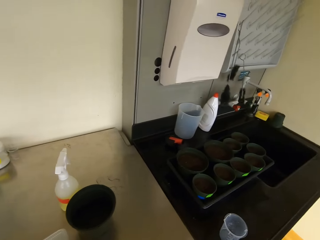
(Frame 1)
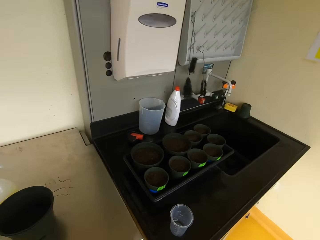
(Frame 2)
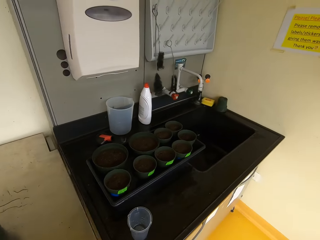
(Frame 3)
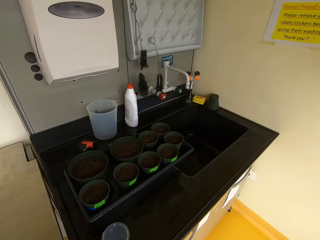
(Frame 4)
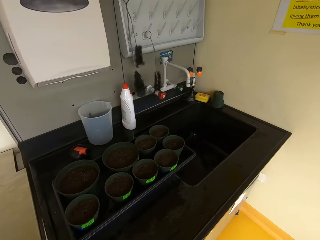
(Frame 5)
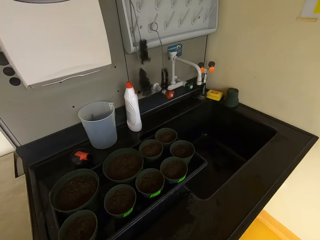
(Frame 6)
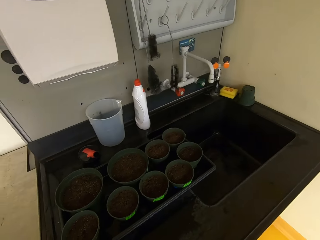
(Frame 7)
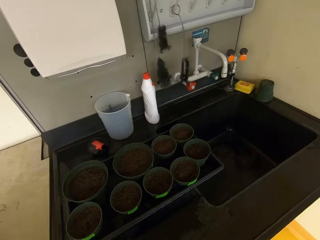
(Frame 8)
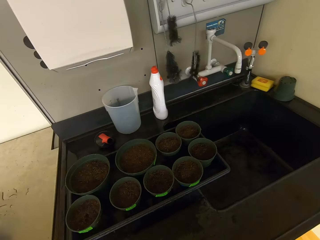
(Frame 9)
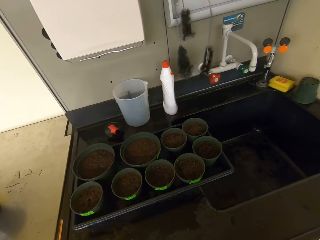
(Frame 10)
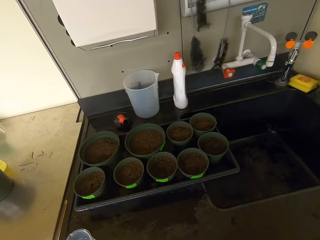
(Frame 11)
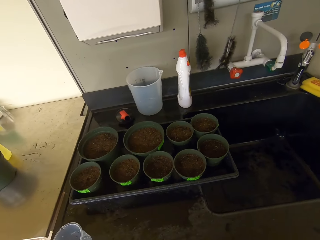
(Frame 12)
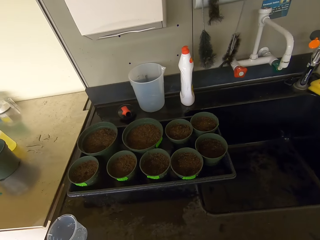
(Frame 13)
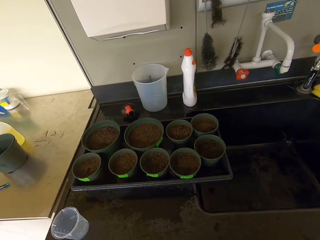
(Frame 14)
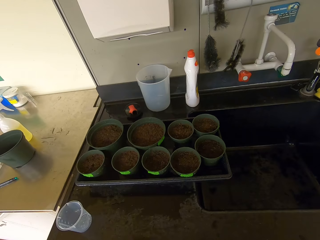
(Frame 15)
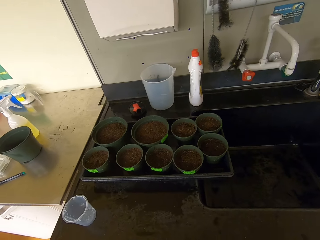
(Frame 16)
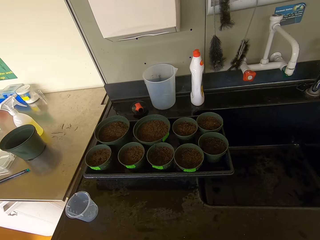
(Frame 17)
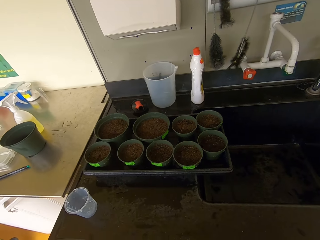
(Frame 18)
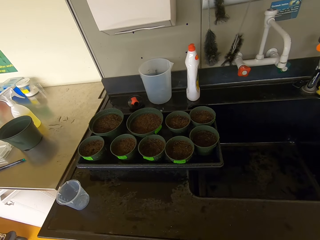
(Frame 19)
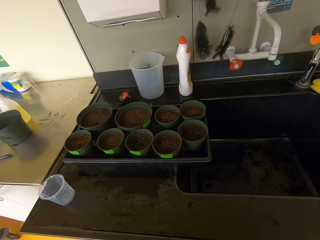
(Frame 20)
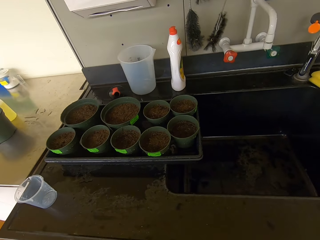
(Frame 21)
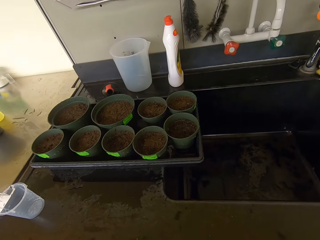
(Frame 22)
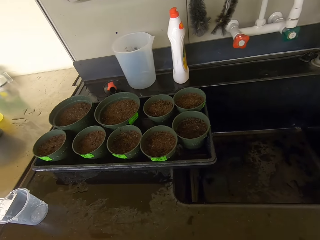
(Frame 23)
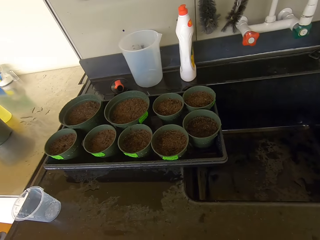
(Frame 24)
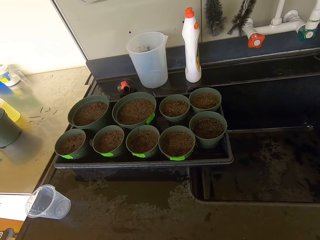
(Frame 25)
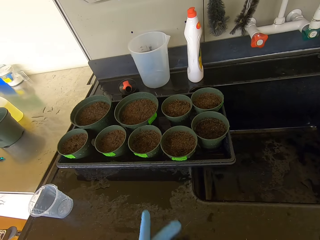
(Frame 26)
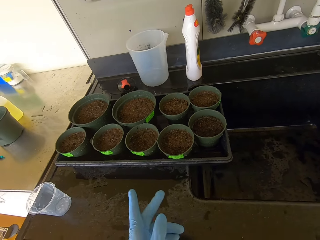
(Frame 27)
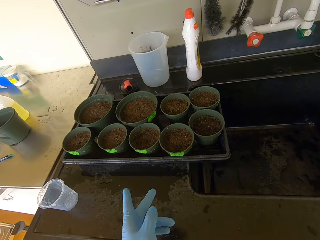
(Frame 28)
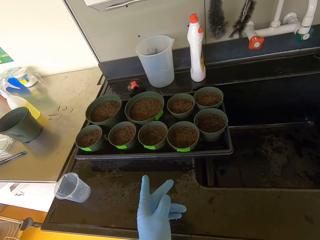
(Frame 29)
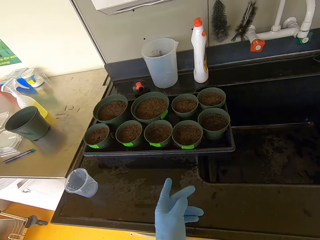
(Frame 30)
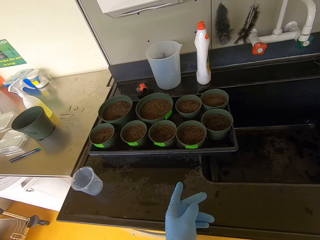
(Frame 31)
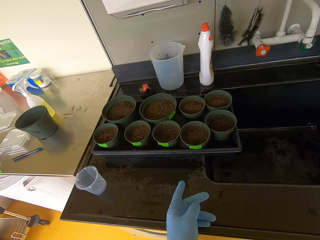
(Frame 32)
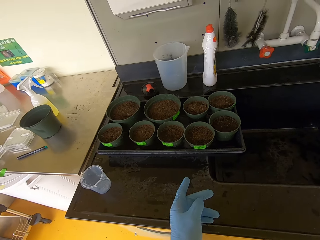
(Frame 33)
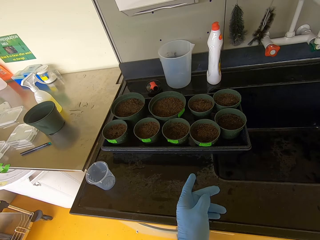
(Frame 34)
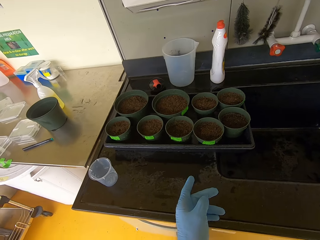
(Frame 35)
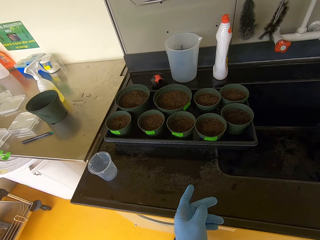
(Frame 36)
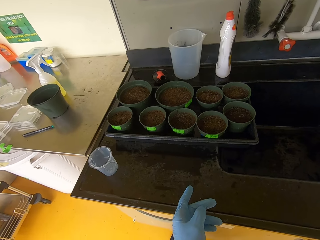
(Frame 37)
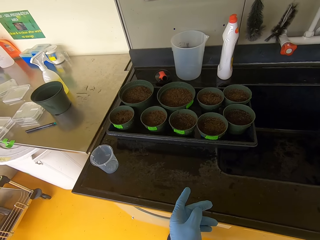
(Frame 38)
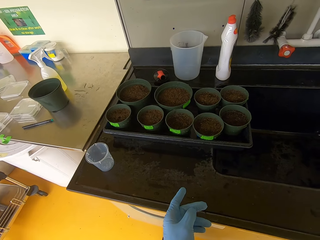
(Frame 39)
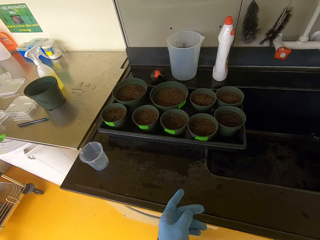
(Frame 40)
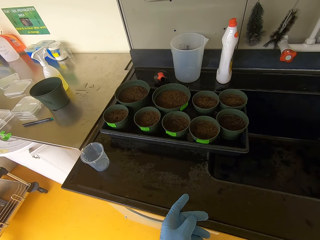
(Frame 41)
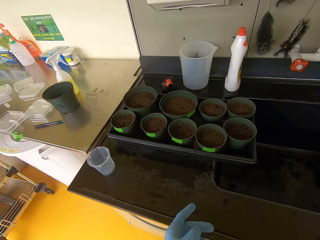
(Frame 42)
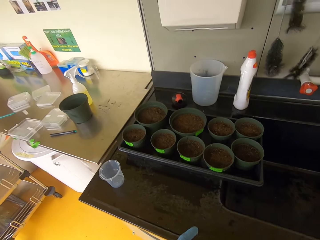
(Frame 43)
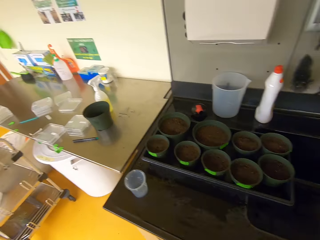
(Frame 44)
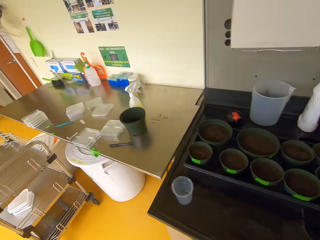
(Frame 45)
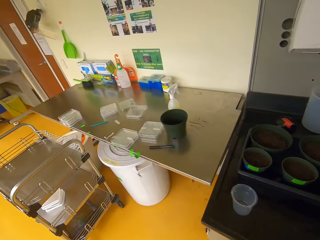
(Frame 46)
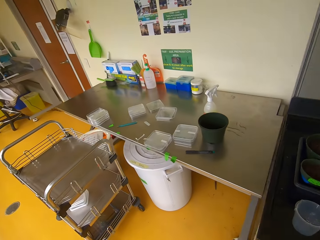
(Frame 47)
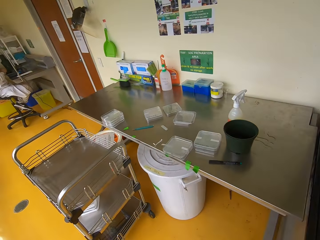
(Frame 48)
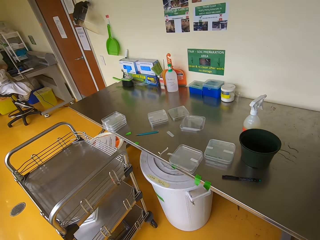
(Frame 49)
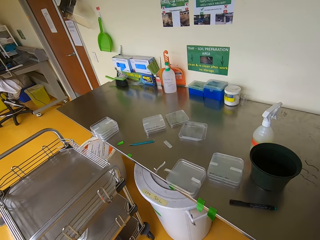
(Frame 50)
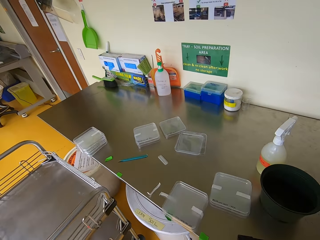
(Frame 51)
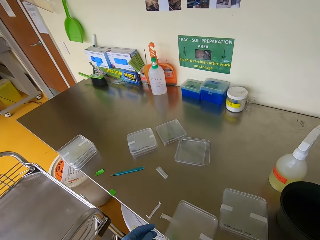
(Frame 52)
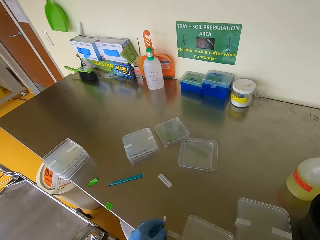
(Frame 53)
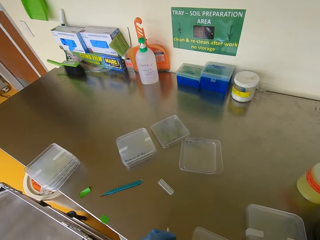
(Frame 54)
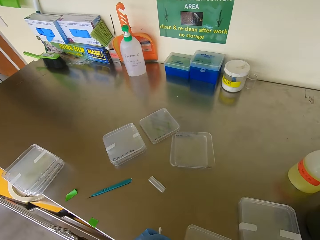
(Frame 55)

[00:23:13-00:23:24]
The camera wearer walks around. They lift a hand. They walk.

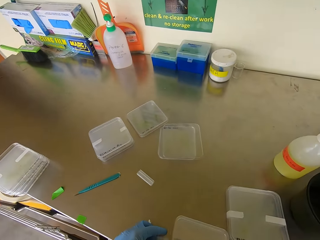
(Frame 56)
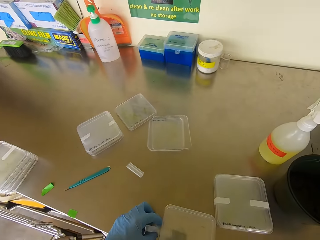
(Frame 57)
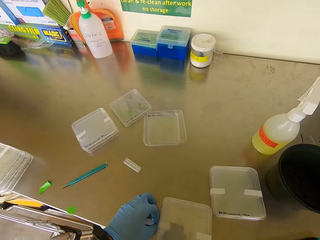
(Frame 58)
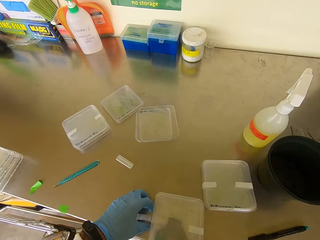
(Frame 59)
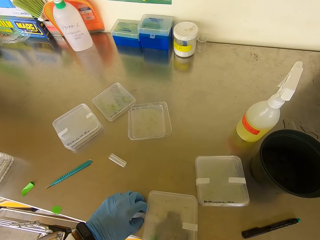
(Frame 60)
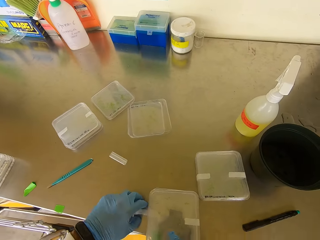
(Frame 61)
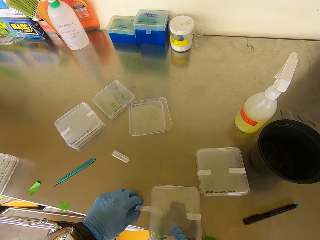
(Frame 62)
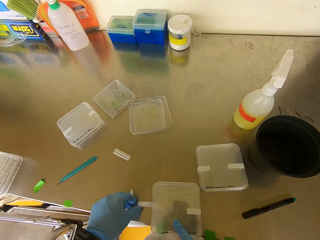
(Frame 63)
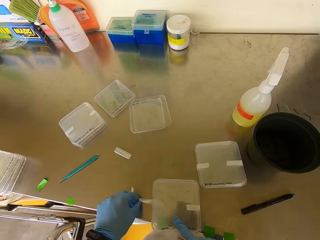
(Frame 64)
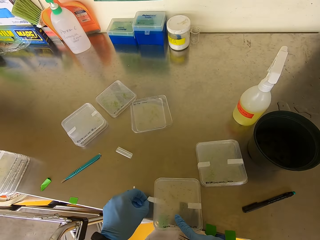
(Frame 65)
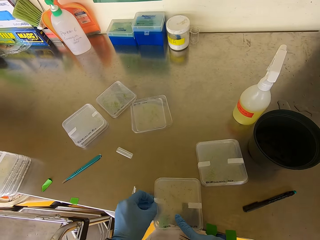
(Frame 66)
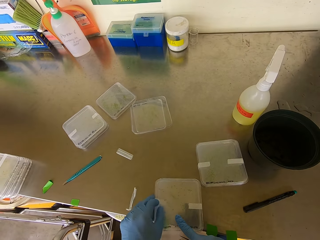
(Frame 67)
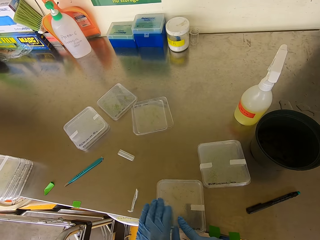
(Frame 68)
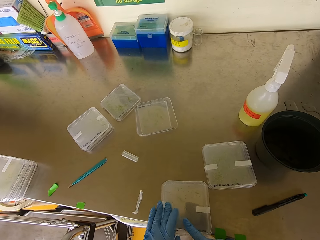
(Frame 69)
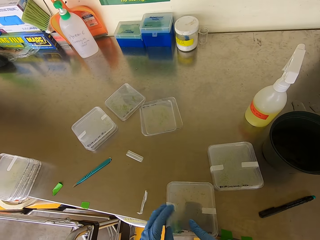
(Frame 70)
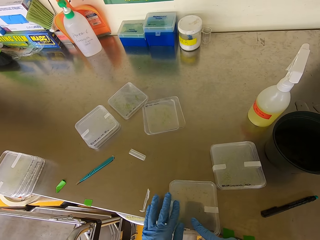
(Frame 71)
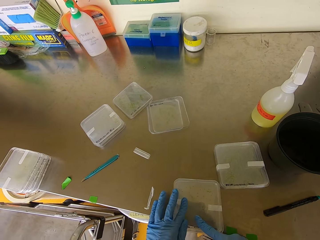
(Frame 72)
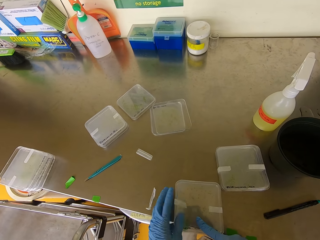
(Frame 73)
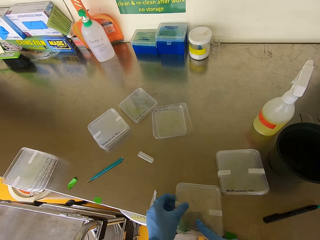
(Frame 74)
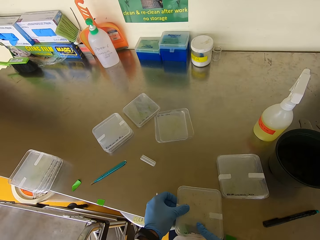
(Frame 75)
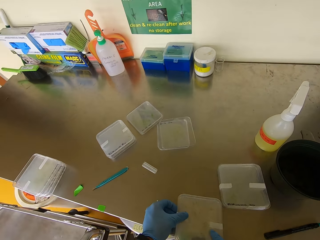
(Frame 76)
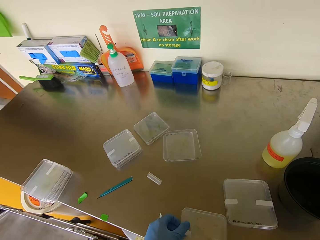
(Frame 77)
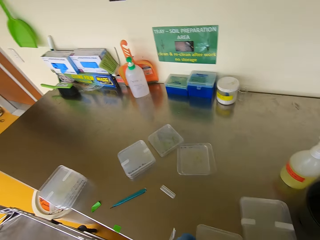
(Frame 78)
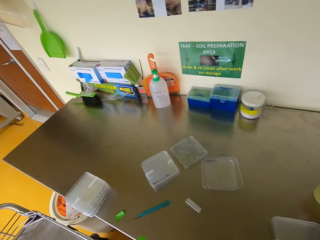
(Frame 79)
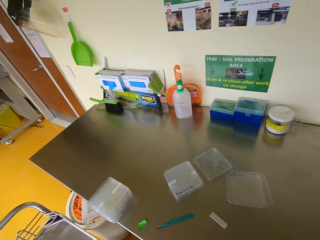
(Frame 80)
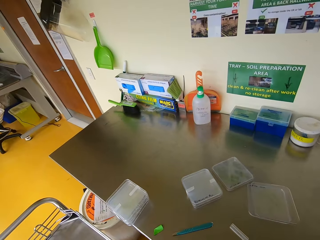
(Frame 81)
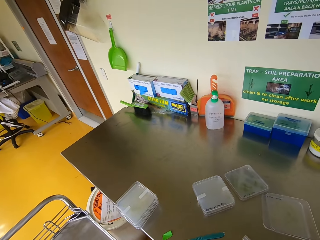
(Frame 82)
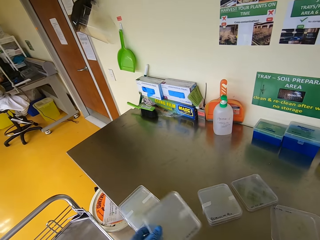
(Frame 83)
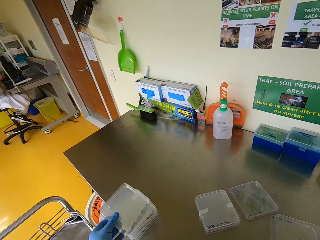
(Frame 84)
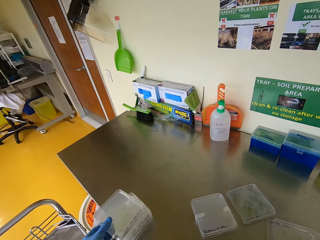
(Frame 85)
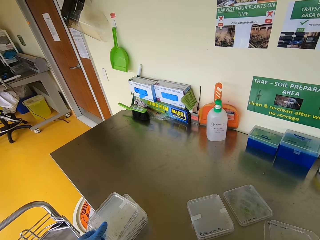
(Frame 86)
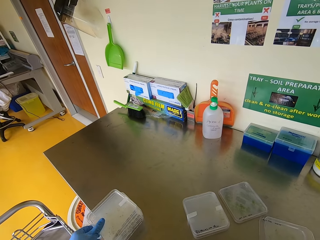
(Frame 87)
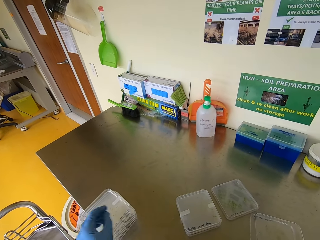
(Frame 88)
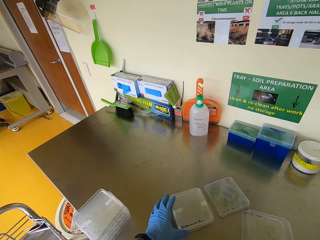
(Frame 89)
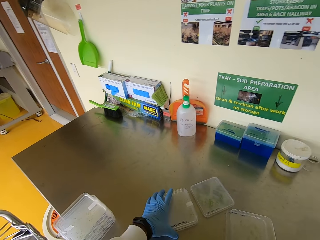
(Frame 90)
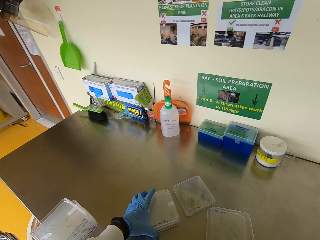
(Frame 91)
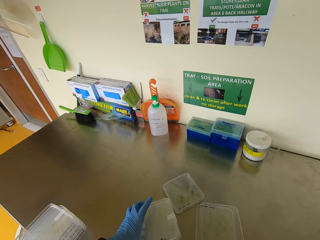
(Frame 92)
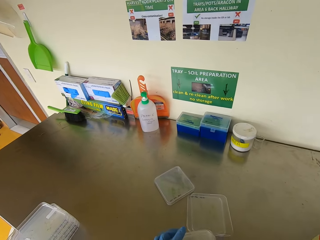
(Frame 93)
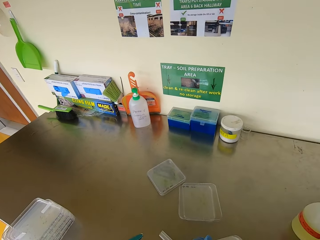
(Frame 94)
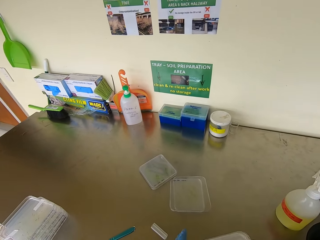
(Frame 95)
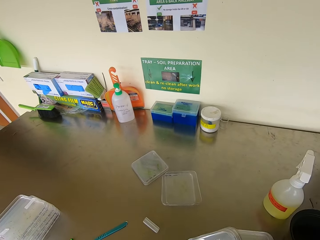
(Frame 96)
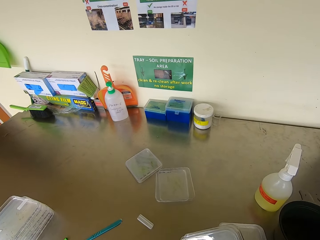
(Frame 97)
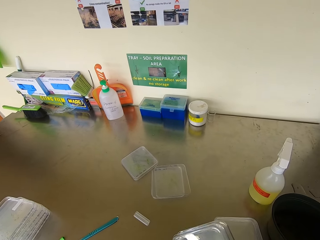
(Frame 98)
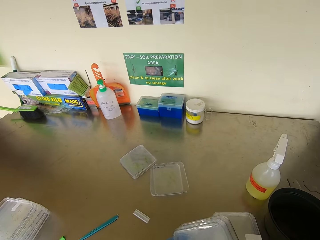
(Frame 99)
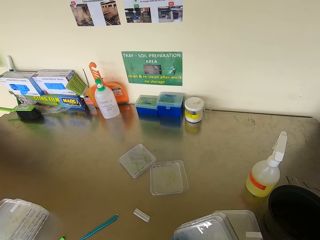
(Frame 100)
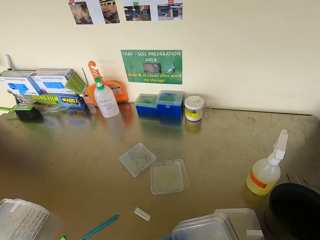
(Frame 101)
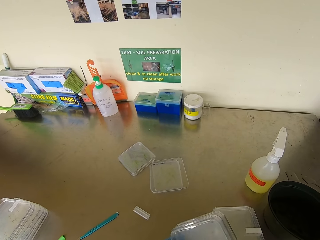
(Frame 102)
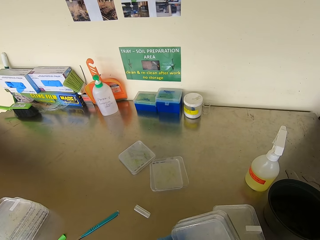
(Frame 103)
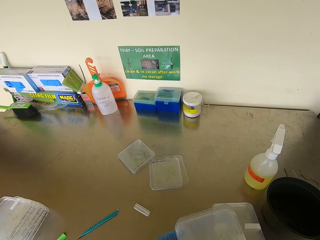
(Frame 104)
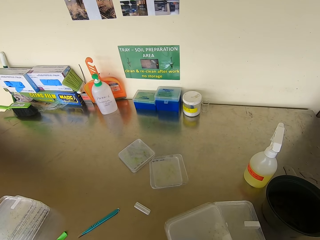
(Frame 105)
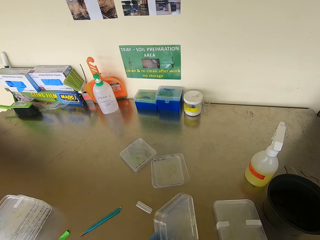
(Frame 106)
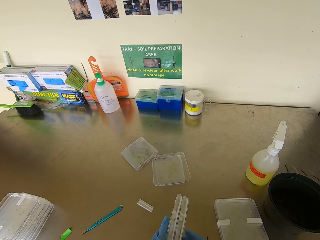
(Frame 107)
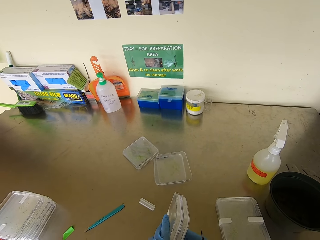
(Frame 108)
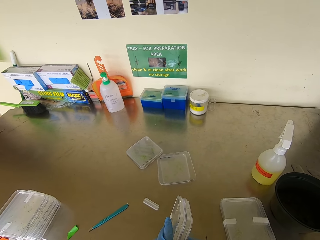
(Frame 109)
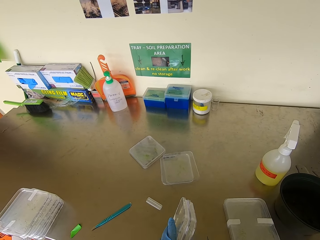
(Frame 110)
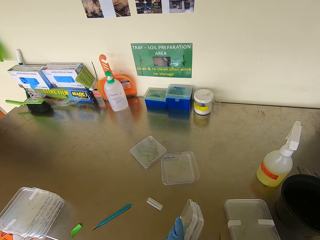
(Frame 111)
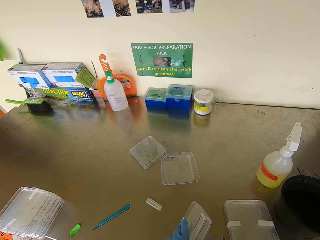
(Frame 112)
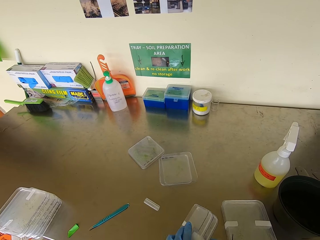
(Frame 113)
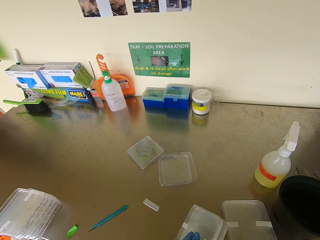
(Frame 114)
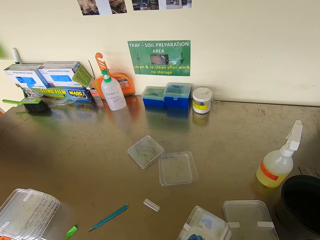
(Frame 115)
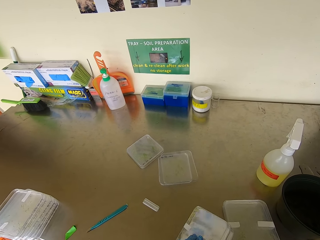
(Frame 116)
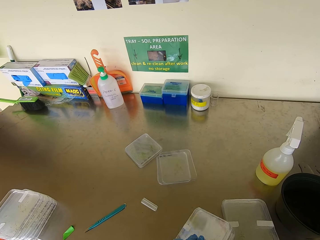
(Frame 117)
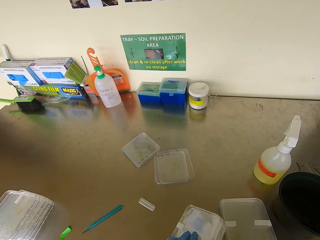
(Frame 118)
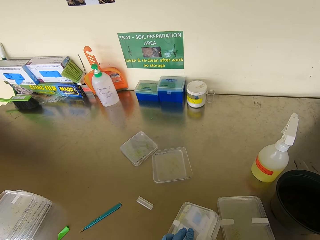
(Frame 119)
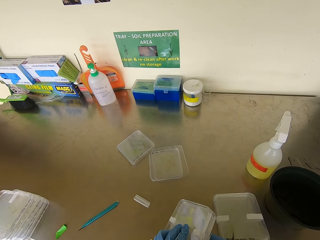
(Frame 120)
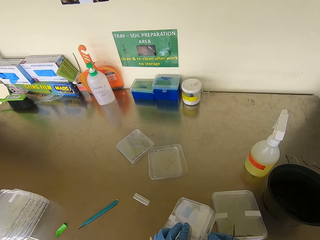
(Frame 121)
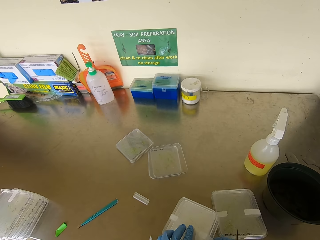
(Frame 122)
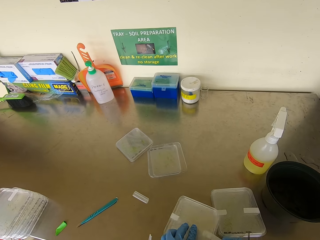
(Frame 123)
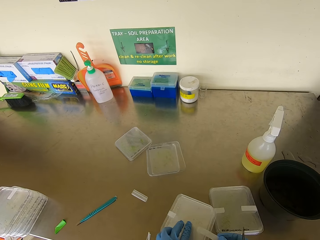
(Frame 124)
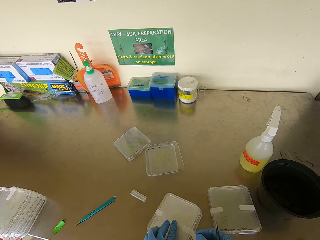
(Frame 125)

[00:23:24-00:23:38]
The camera wearer tapes the seedling container or case. They pick up the seedling container. They place the seedling container on top of others. They pick up a seedling container. They put the case down.
